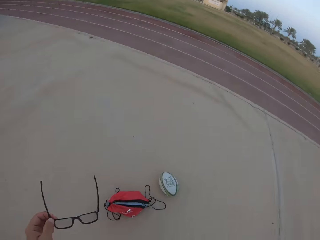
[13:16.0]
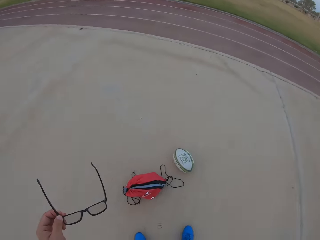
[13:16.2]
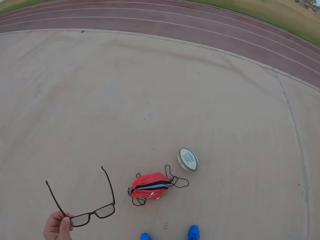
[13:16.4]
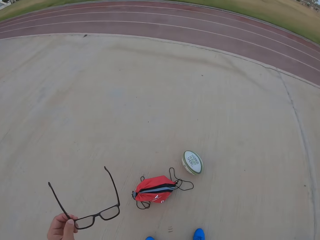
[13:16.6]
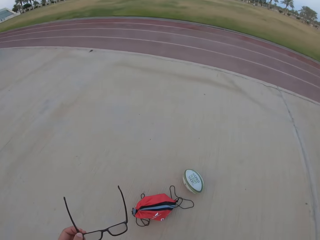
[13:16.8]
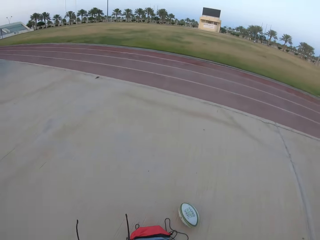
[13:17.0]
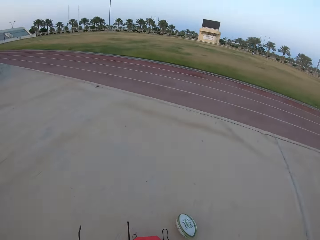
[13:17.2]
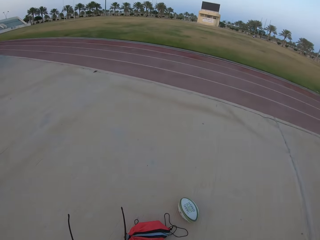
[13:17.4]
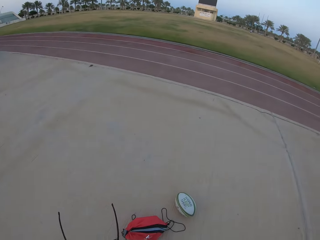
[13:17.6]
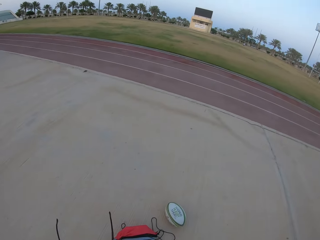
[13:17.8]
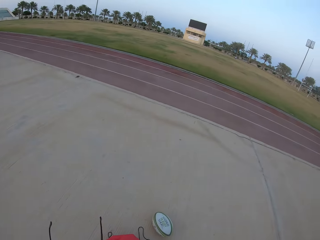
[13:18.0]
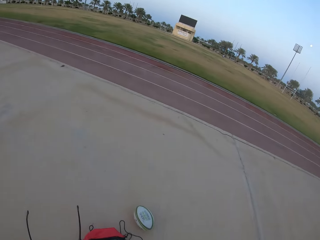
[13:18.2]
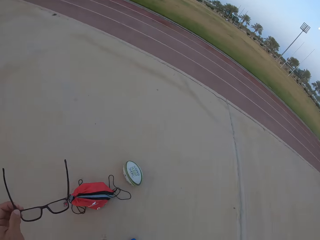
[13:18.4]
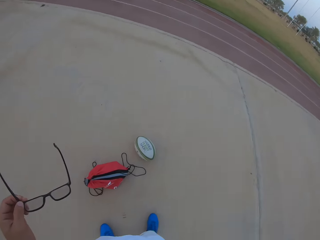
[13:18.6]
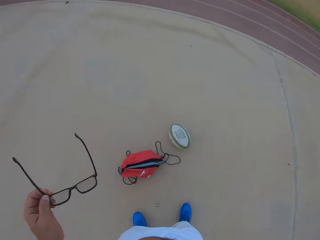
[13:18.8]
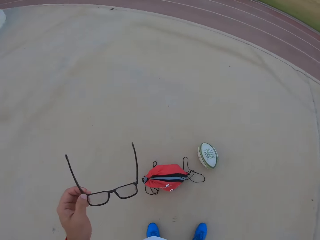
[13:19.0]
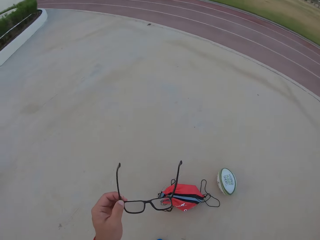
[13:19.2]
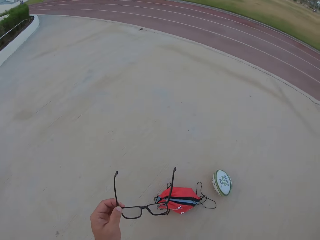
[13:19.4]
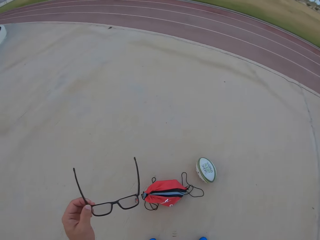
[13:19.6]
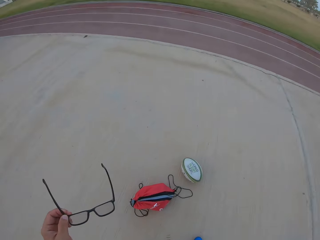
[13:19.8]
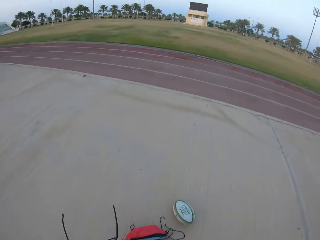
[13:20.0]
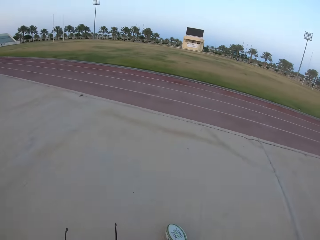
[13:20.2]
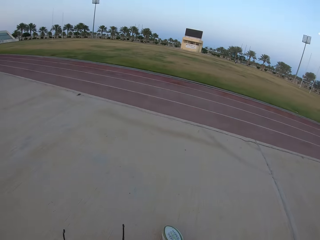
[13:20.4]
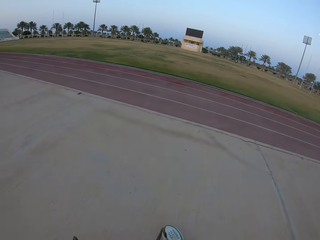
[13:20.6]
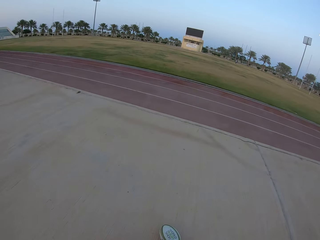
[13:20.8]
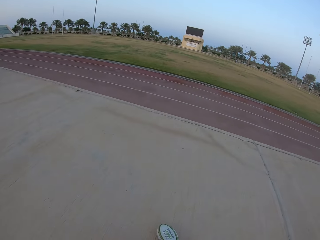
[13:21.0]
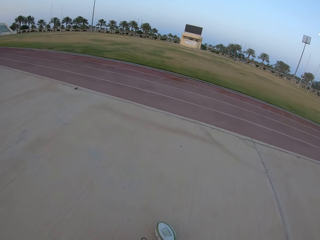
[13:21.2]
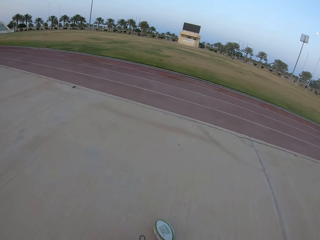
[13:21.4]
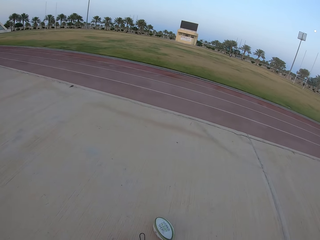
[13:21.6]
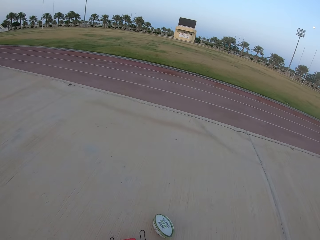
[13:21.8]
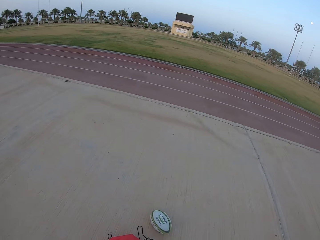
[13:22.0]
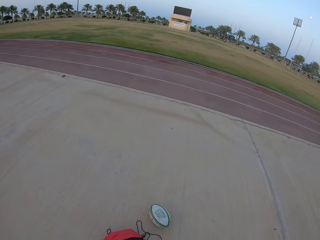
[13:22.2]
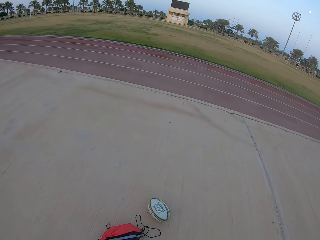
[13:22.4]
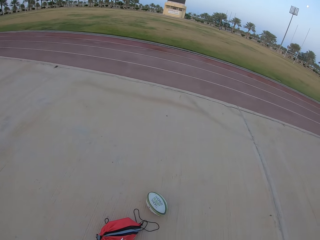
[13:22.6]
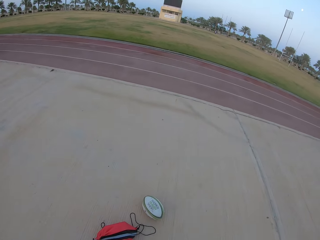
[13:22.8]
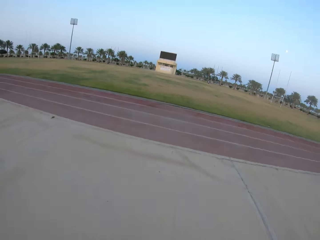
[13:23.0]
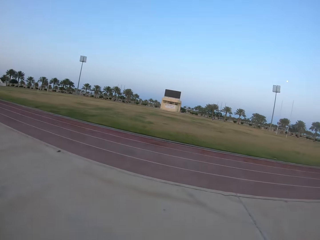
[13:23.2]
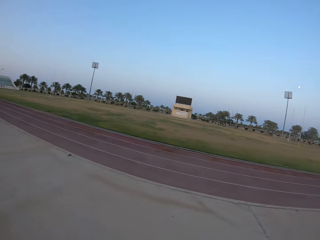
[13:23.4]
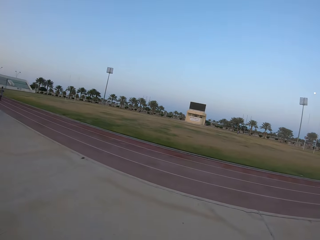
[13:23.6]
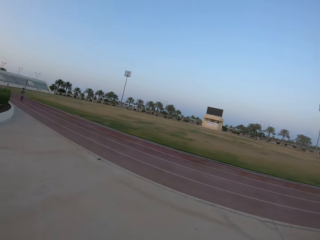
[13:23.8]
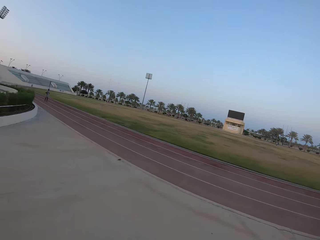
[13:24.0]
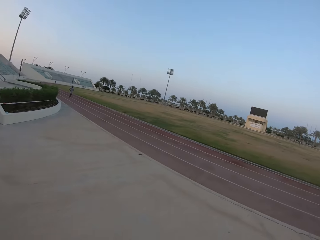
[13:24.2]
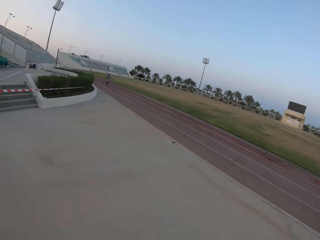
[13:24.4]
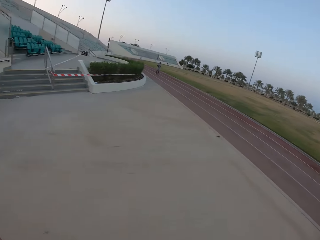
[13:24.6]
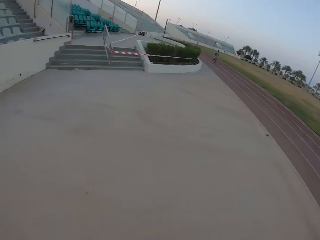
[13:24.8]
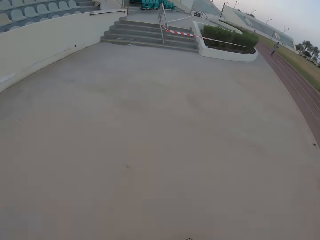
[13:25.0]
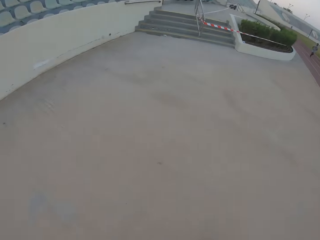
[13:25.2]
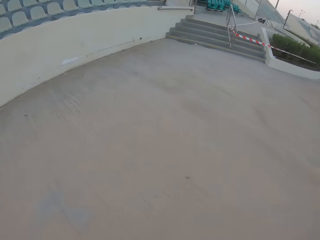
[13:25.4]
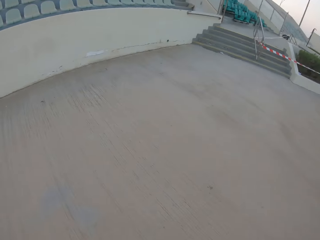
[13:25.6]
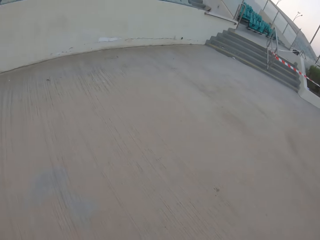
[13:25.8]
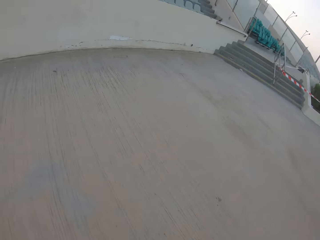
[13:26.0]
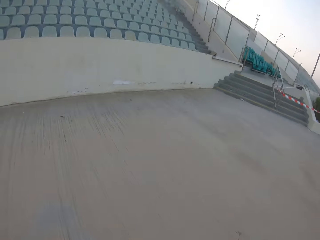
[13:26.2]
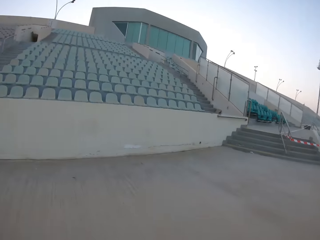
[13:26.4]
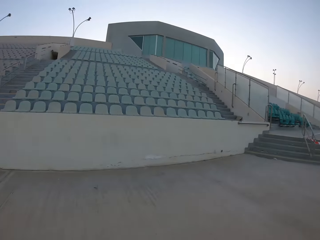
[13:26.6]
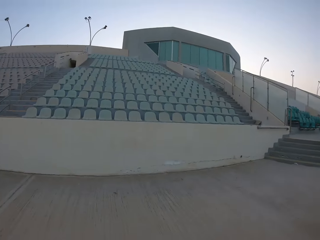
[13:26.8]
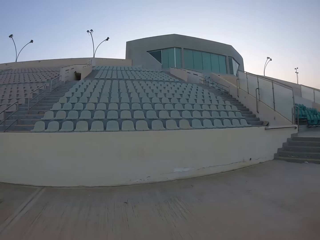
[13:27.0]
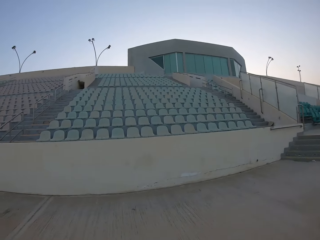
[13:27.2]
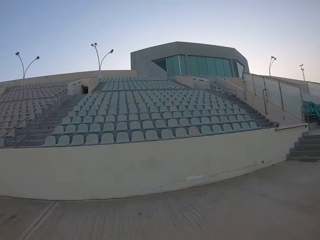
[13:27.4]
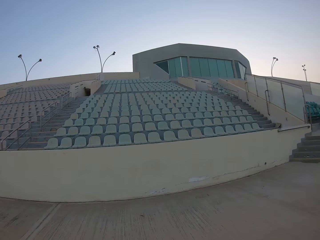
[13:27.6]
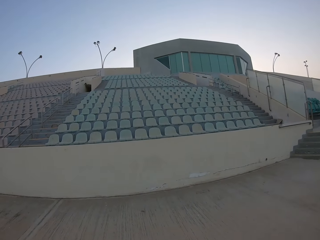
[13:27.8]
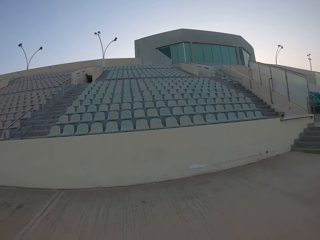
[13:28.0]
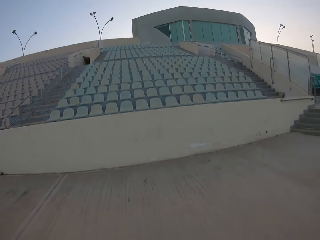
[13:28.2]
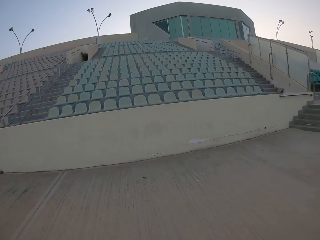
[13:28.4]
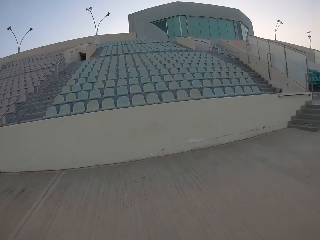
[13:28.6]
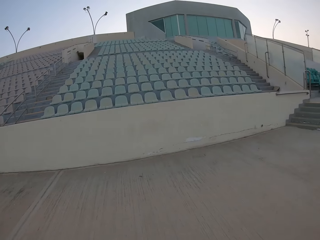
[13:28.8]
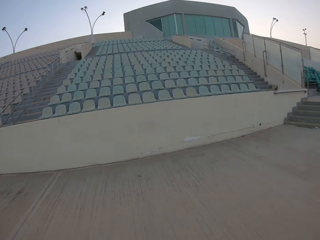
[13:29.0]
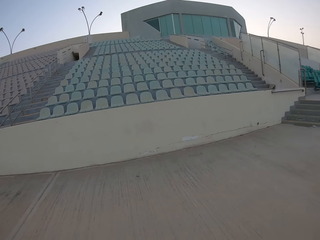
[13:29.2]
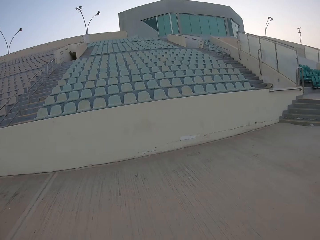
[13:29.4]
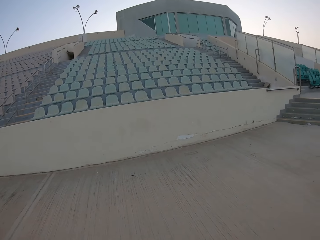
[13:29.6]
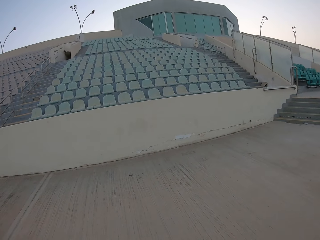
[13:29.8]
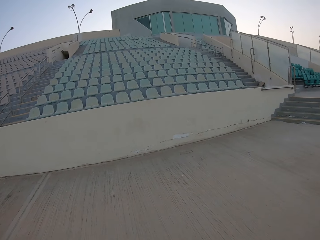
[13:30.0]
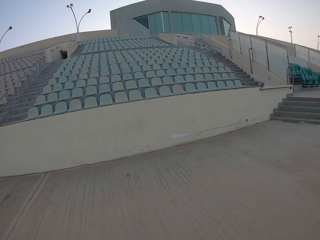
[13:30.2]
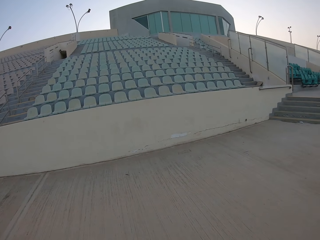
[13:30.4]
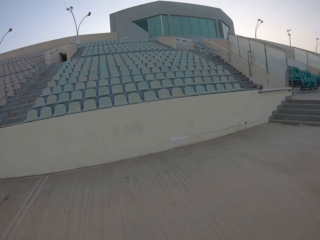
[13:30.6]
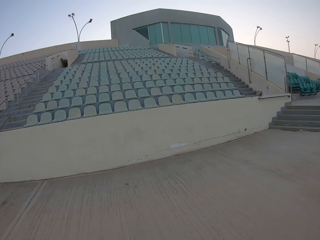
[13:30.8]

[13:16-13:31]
The camera wearer looks at the glasses. They hold the spectacles. They look around.

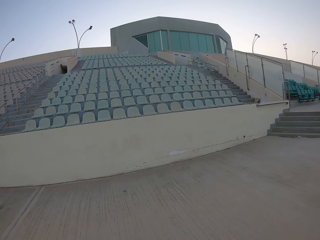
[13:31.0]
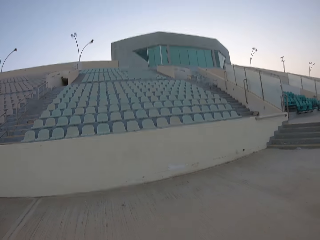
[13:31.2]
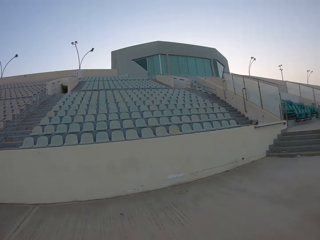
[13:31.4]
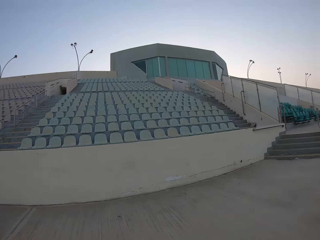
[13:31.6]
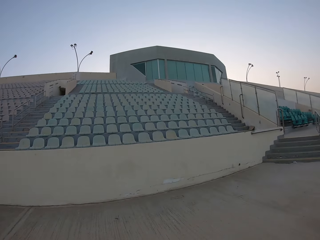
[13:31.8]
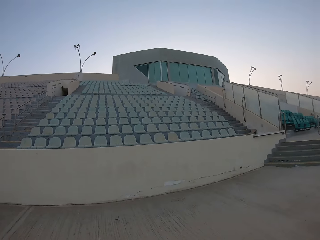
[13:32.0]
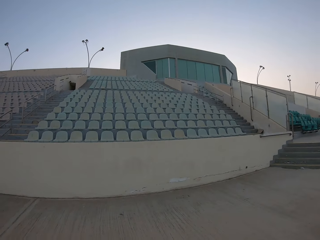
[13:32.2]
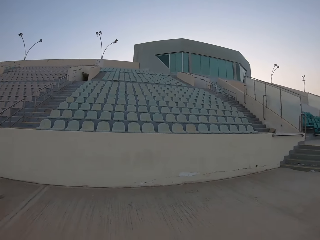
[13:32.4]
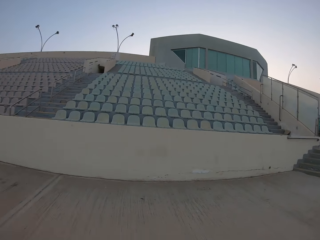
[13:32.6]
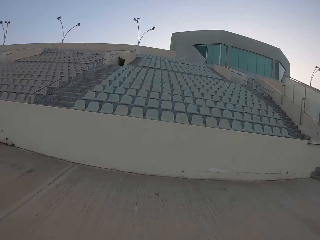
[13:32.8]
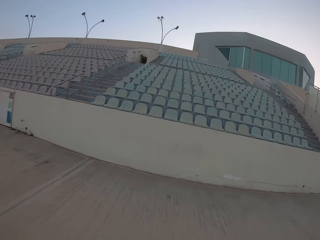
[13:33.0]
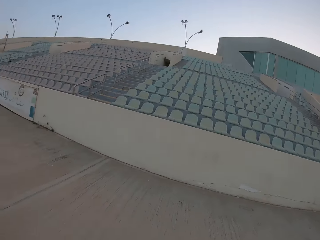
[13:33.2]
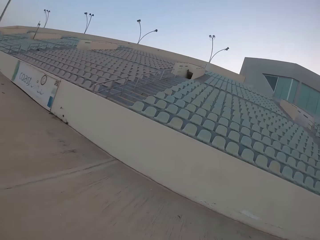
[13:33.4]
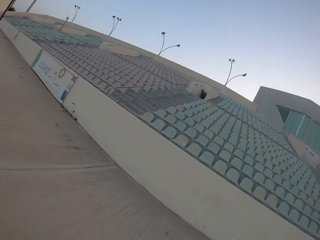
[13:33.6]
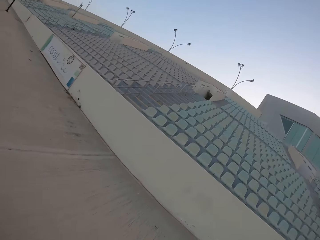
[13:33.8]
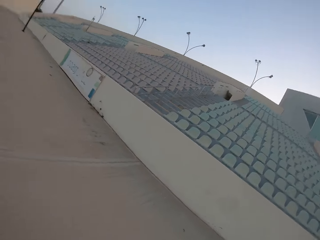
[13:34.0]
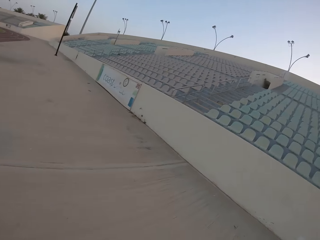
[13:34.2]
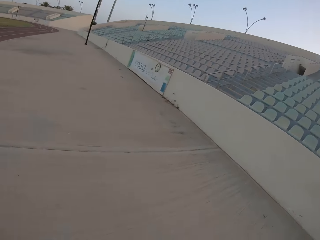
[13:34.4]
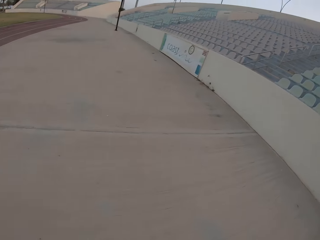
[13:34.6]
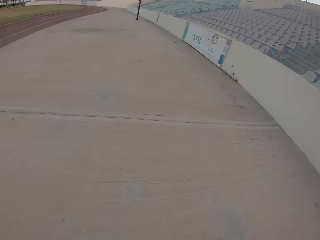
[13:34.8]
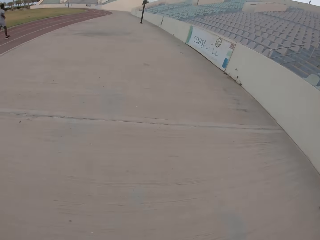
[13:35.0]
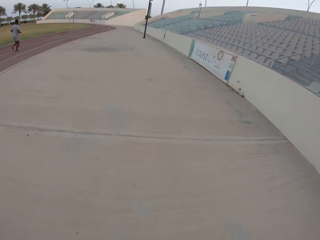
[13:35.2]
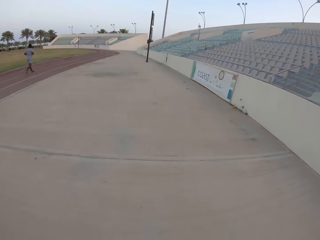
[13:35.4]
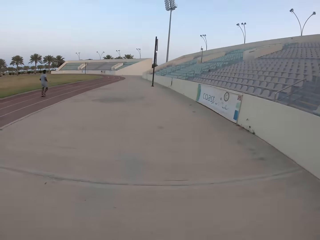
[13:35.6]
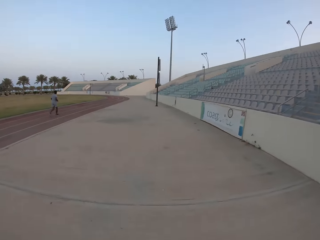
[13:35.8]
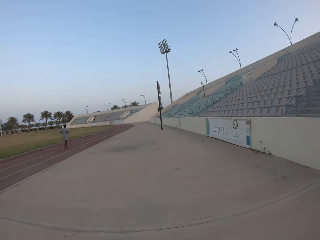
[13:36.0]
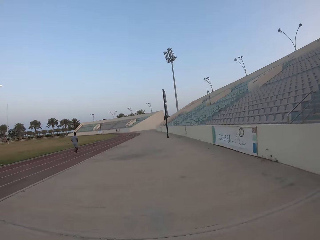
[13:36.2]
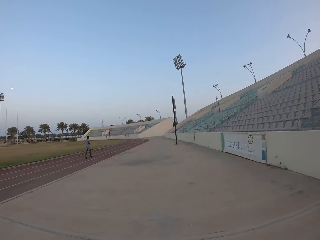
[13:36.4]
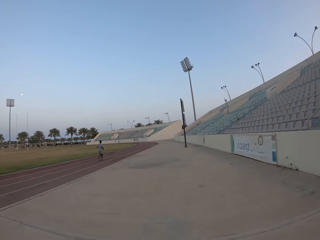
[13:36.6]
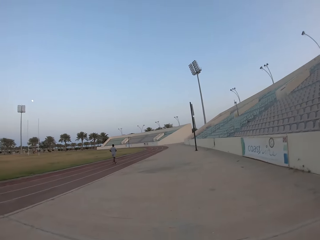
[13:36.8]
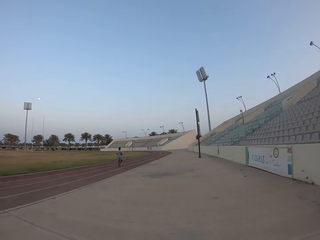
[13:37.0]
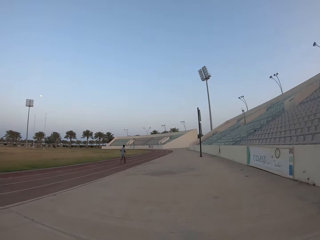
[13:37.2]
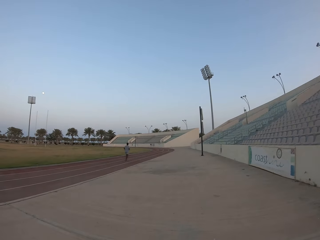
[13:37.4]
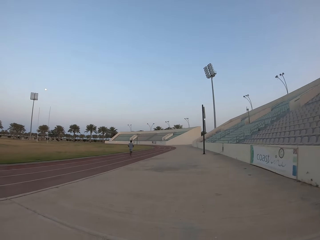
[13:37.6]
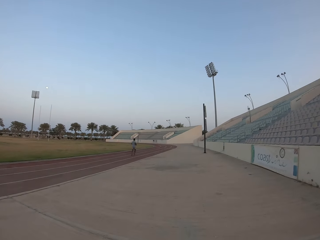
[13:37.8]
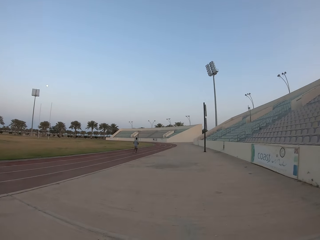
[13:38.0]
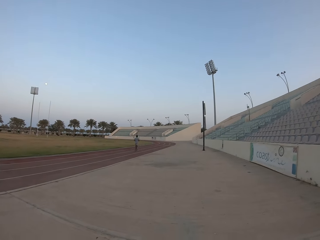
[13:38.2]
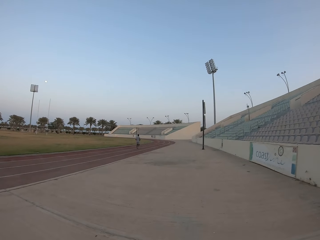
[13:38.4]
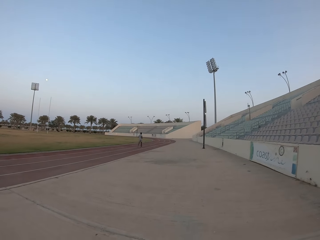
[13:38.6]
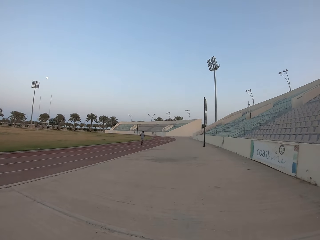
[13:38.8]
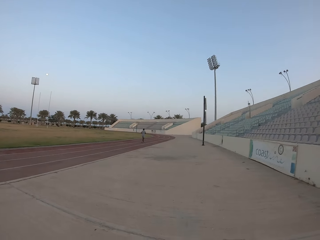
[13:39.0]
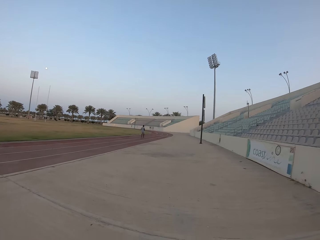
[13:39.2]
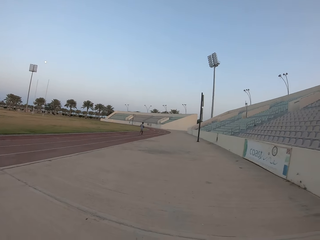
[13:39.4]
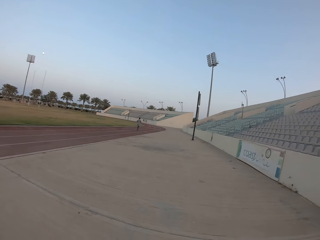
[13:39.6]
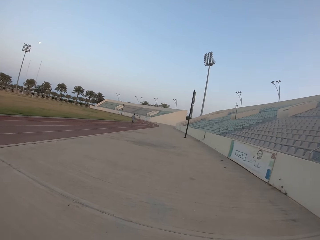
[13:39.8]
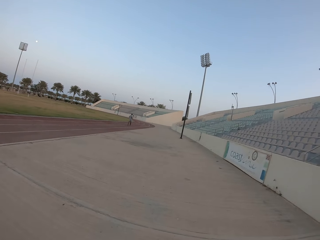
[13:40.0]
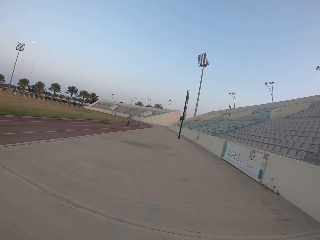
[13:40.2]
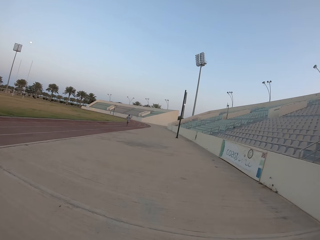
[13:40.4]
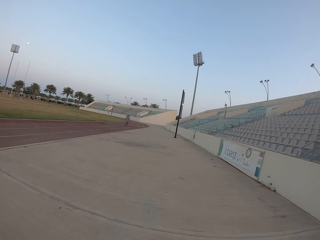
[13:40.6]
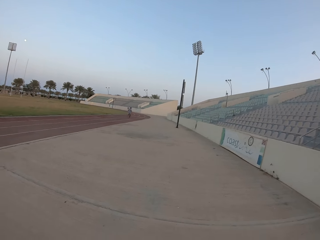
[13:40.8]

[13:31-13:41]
The camera wearer looks around the stadium.
